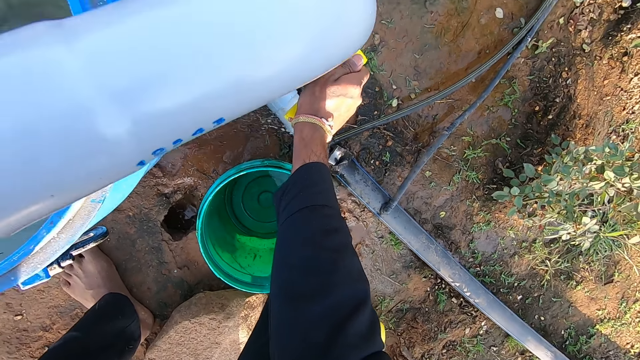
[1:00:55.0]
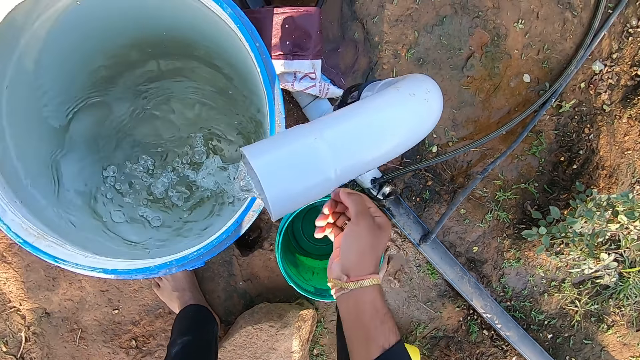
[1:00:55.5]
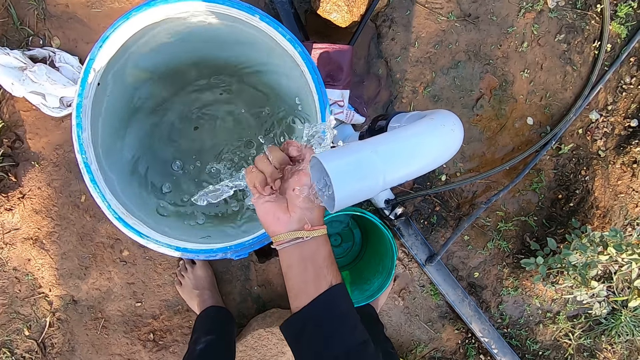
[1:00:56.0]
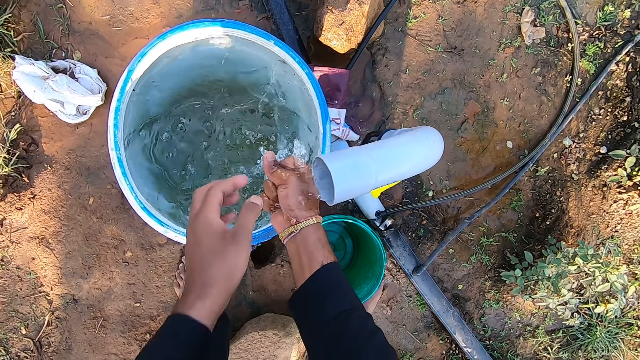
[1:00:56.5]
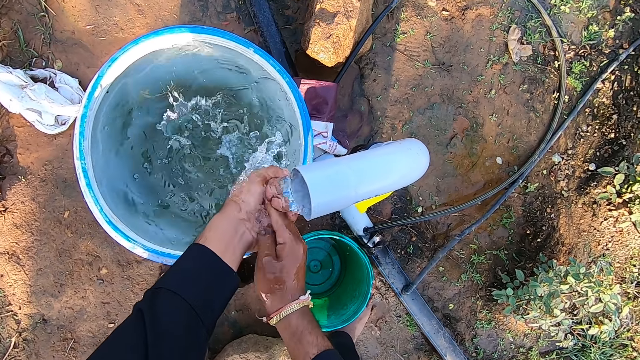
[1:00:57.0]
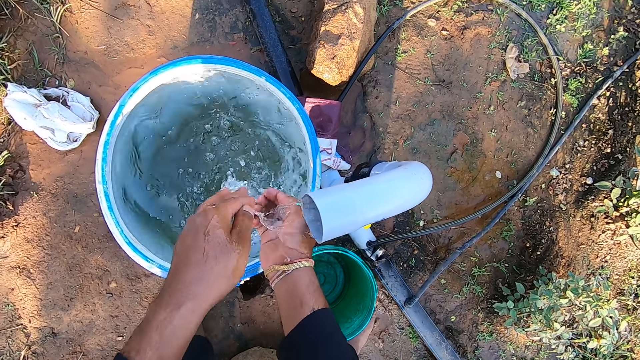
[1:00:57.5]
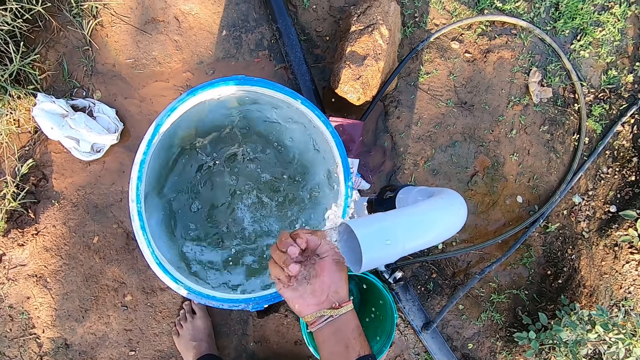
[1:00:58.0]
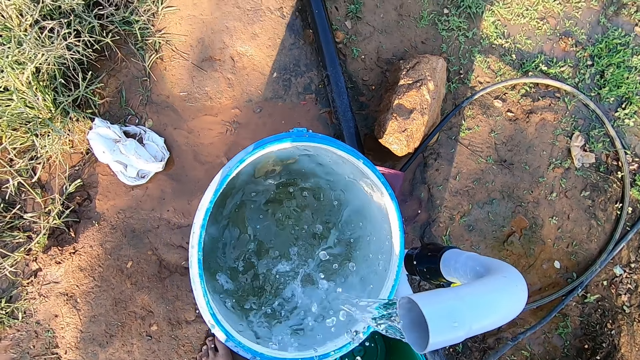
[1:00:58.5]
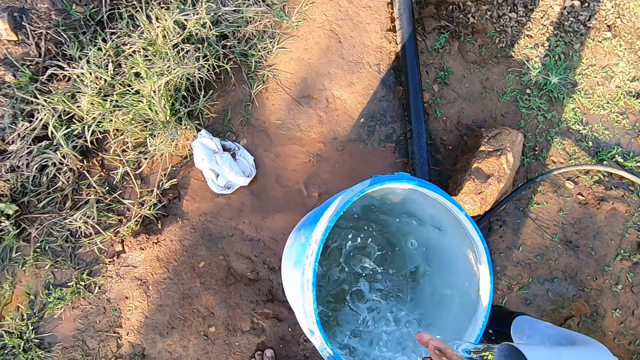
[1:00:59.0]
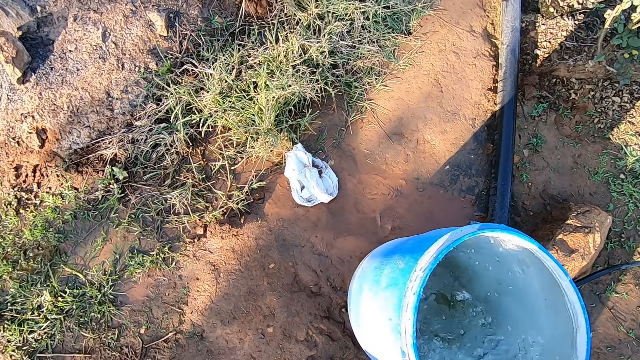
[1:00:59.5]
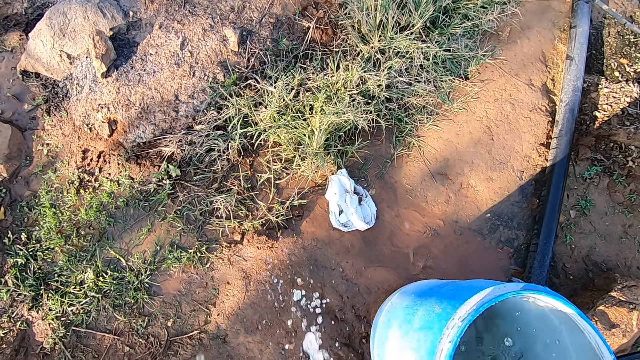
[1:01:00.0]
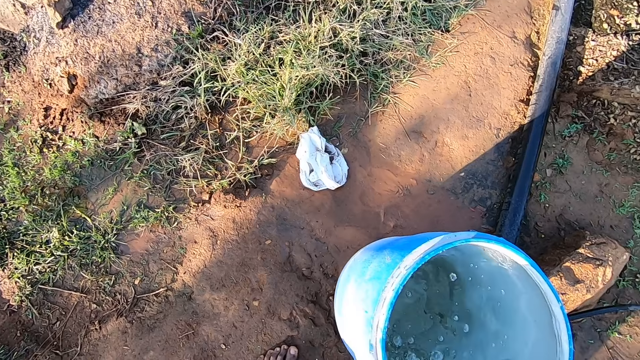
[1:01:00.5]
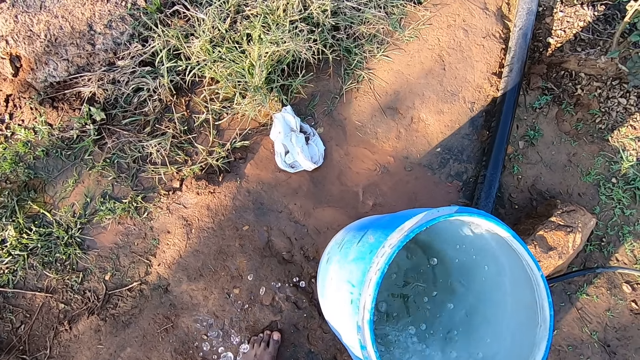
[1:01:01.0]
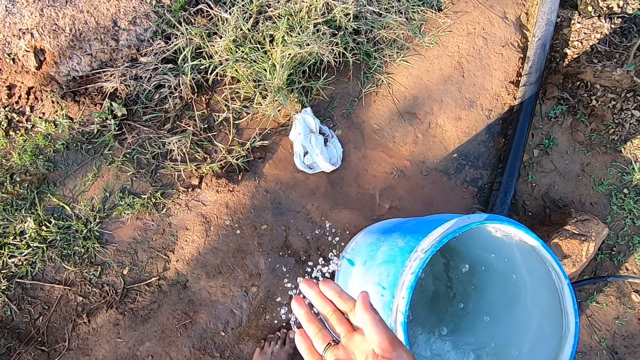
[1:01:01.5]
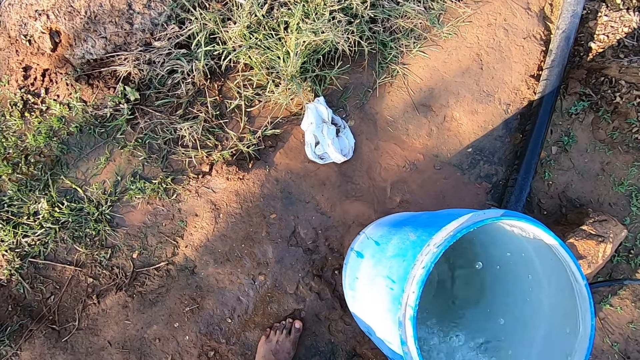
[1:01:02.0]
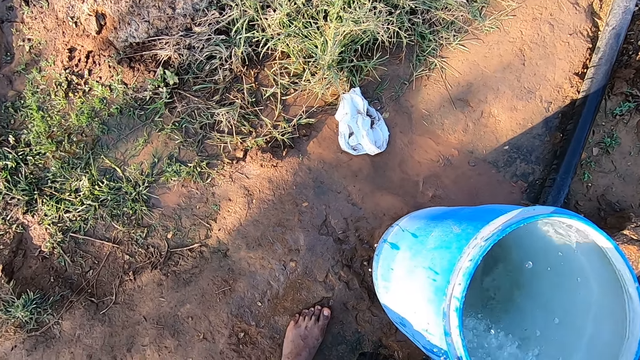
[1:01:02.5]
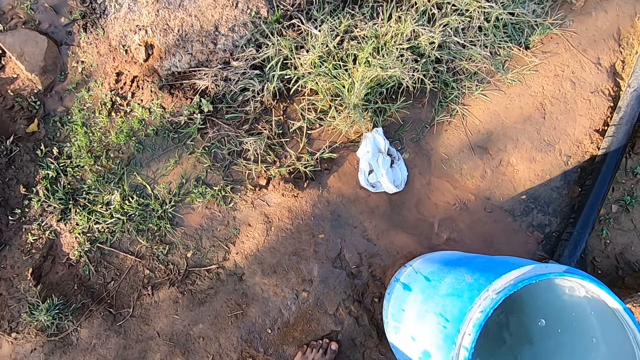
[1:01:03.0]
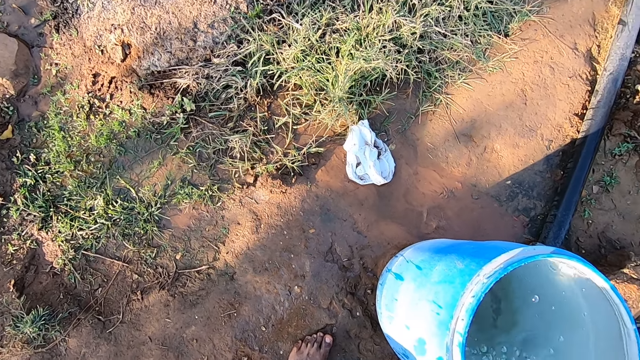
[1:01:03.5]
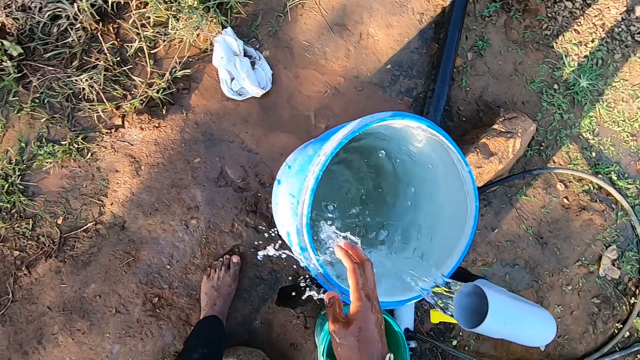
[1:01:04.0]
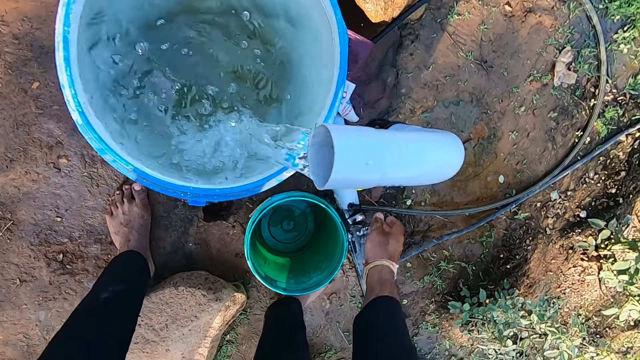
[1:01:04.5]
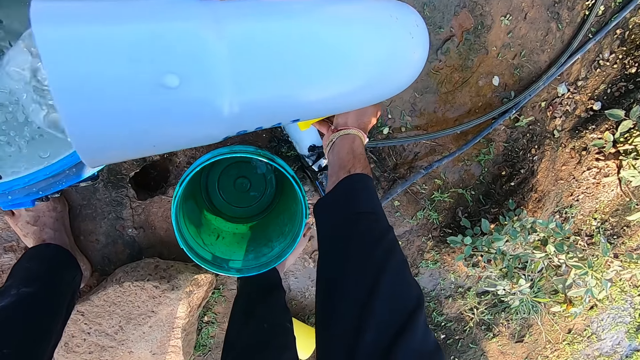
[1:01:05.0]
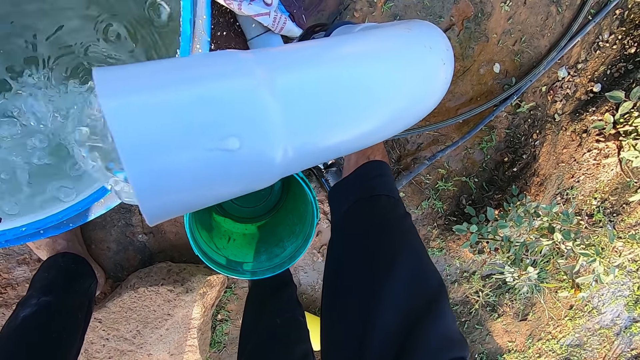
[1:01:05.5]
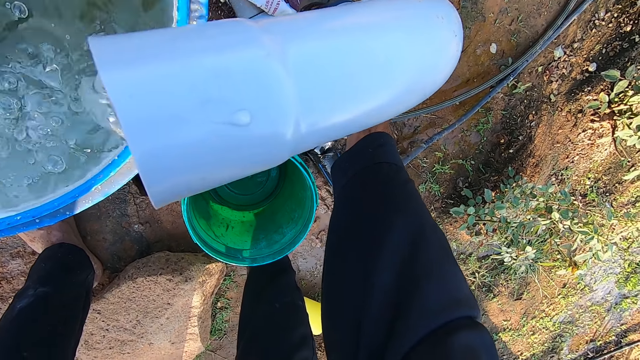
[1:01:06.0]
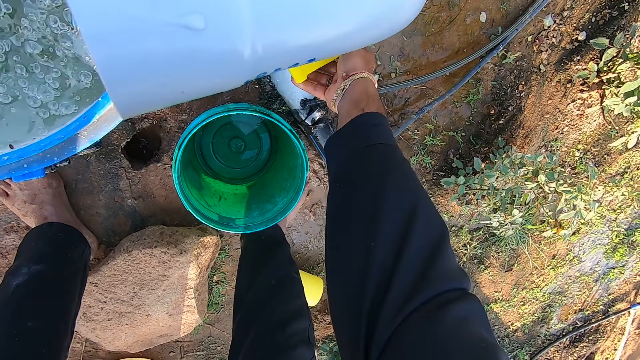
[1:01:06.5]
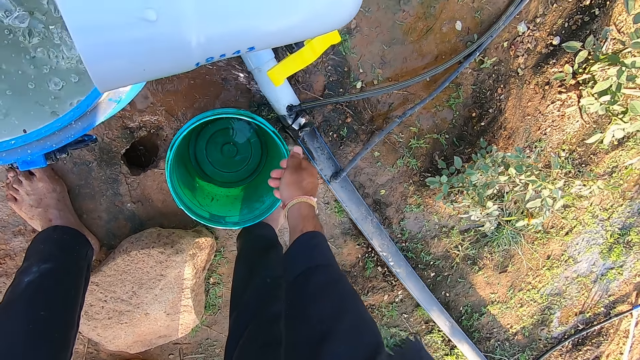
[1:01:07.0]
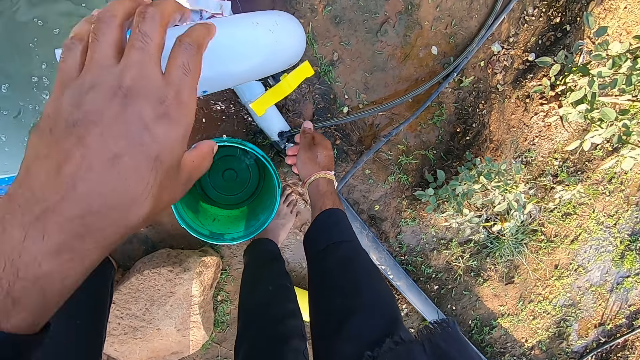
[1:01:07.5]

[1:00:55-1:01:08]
The camera wearer rinses his right hand under the tap. He rinses his hands under the tap. He looks round and pours water on the ground. He closes the tap with his right hand.

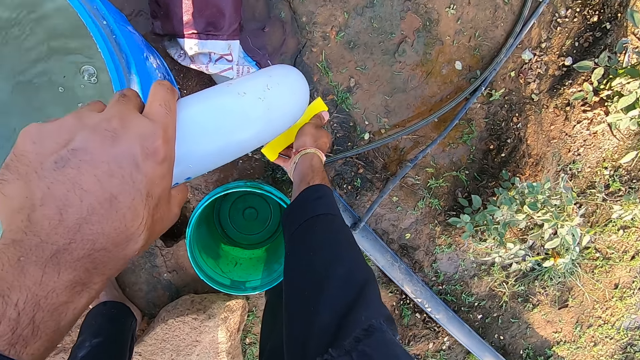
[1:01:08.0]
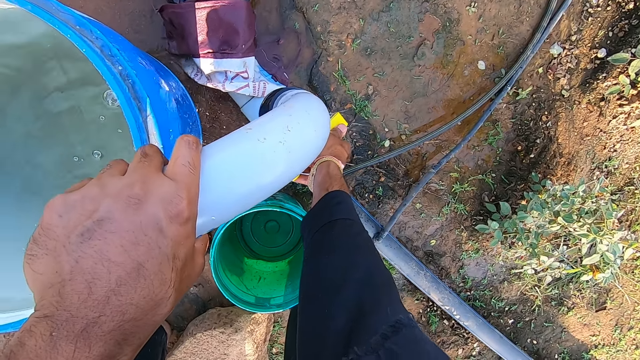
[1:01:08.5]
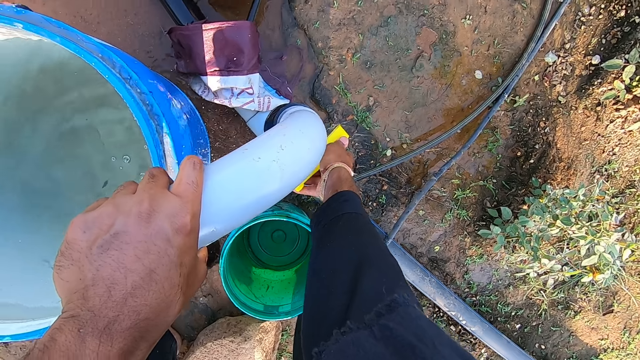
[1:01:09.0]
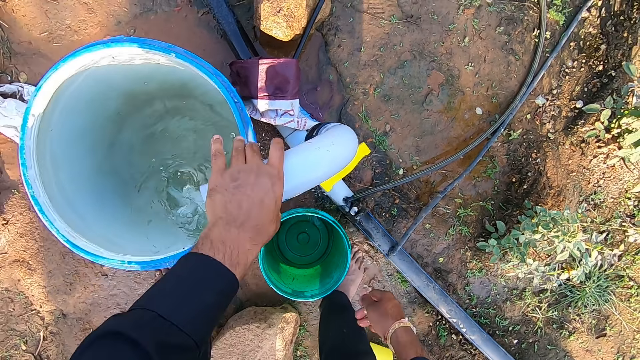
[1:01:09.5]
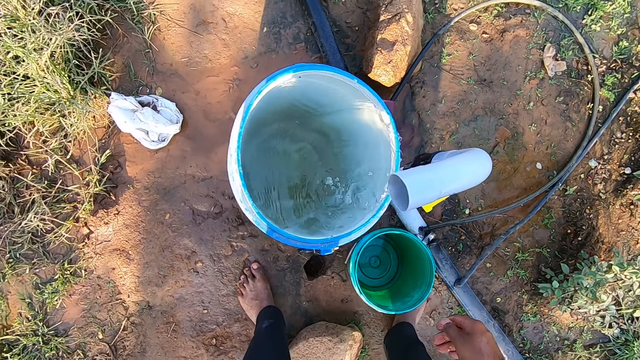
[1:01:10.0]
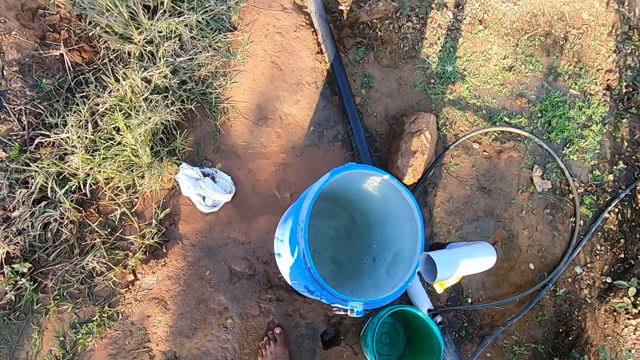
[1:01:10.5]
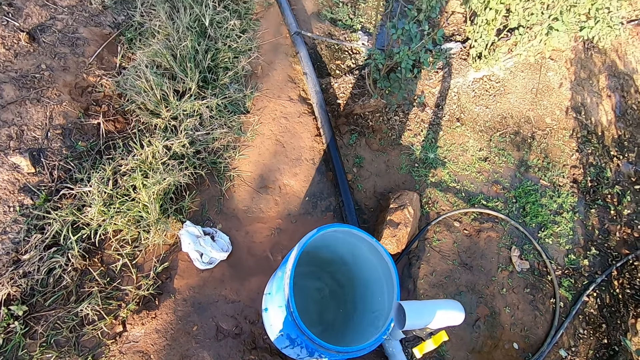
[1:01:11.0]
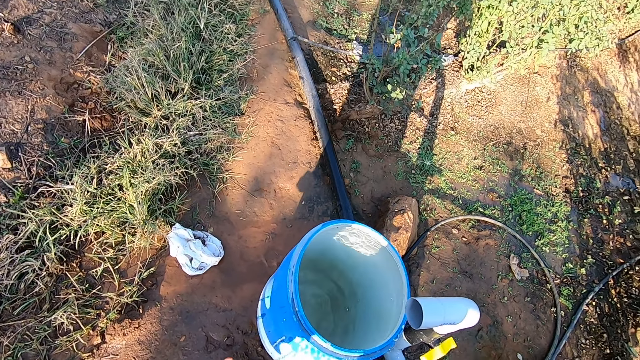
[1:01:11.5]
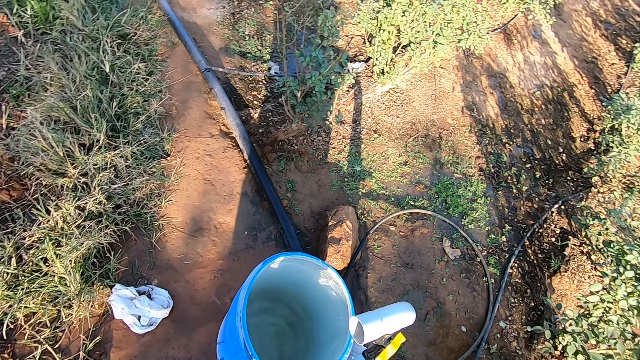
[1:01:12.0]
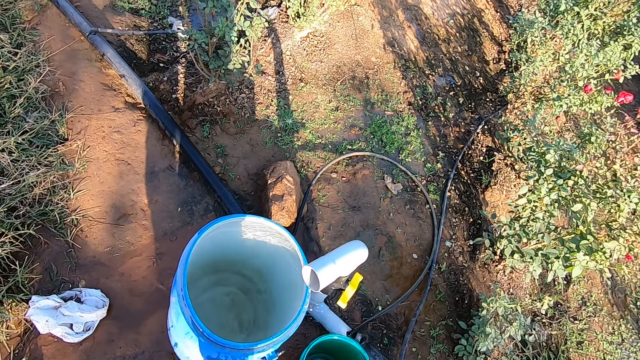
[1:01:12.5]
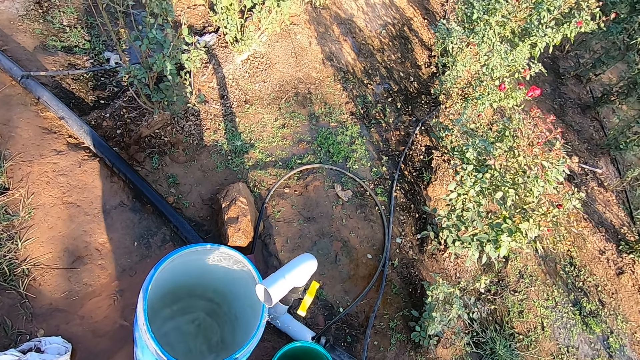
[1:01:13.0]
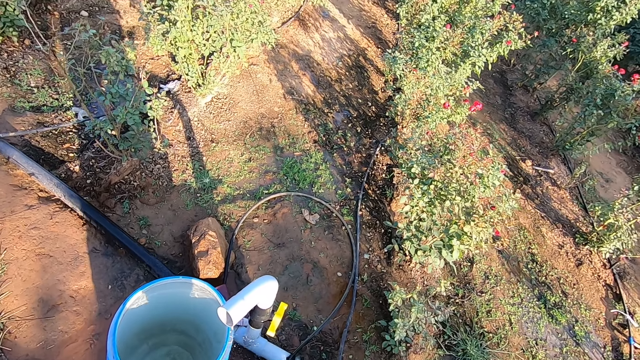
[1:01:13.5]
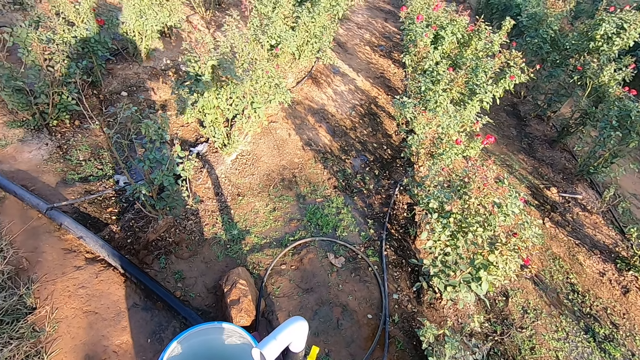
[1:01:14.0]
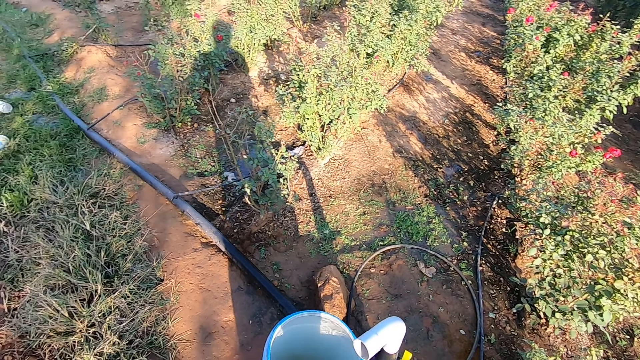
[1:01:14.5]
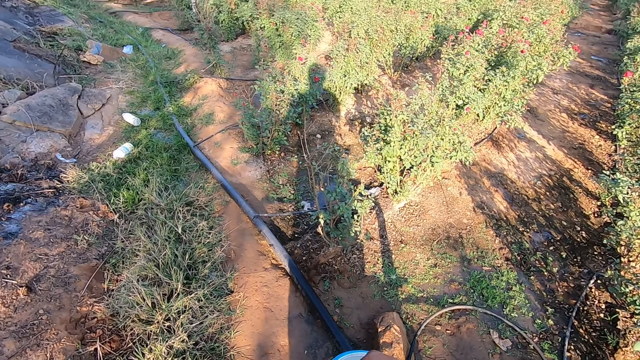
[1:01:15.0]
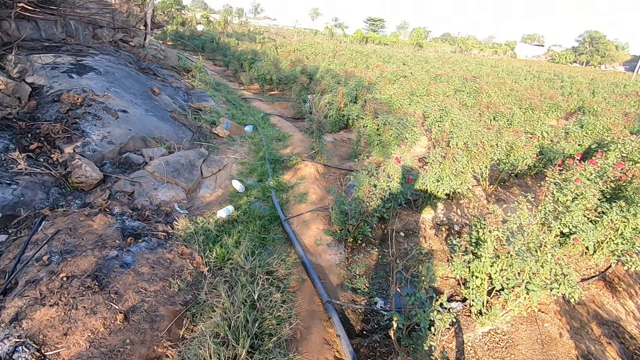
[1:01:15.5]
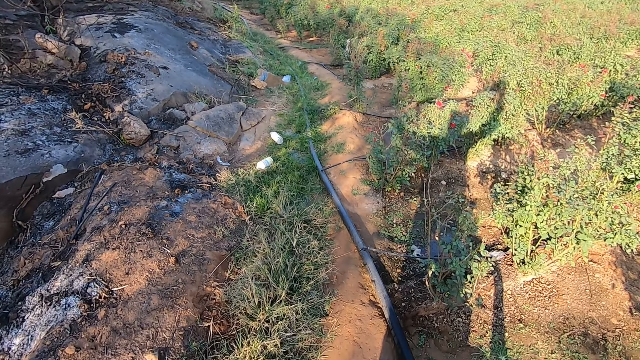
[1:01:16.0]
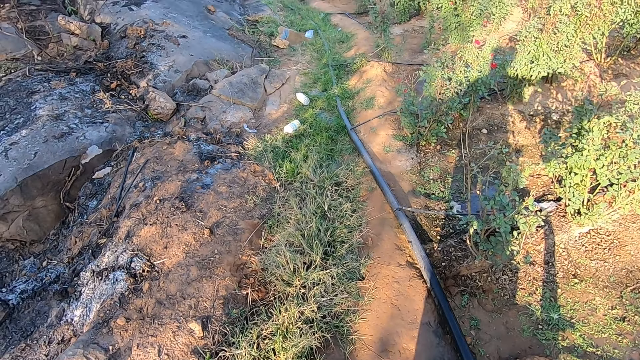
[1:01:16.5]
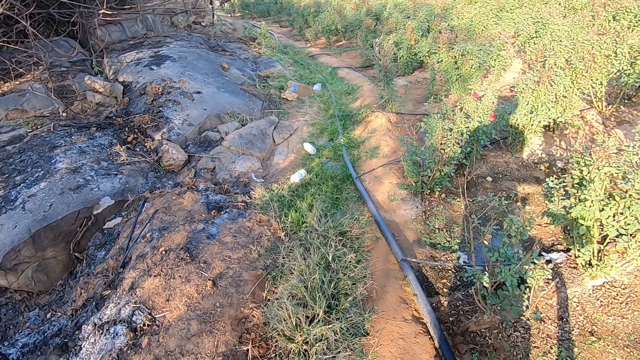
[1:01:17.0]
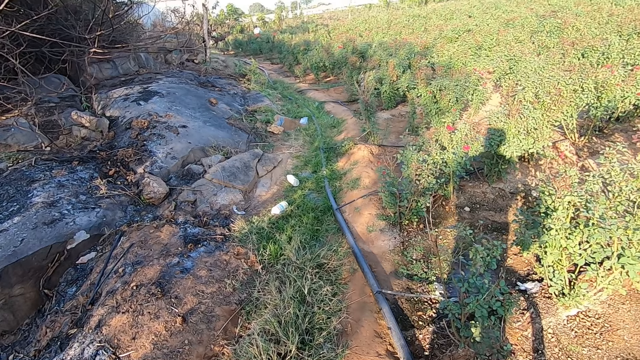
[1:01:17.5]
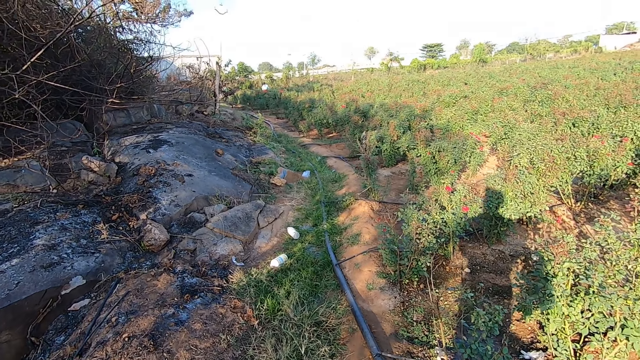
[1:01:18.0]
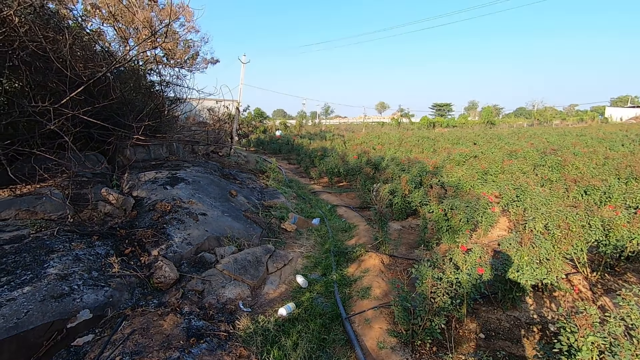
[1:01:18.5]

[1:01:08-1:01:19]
The camera wearer looks round.
